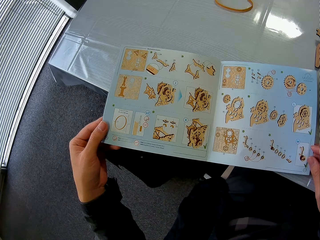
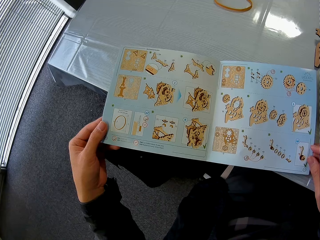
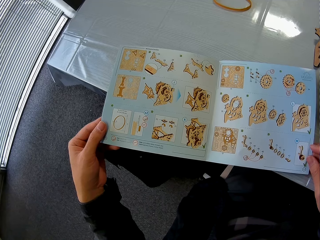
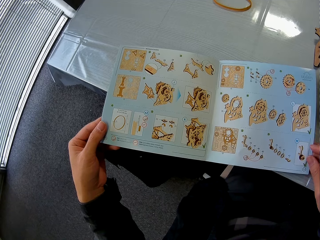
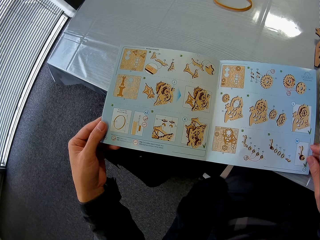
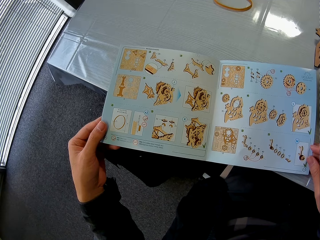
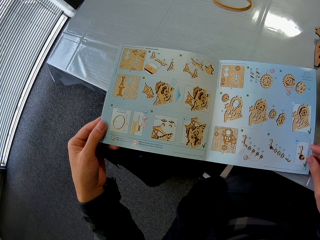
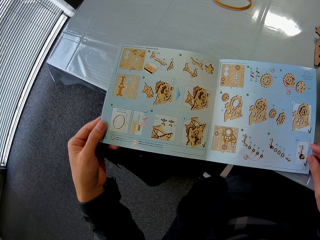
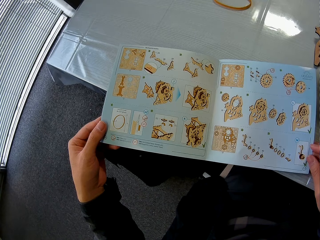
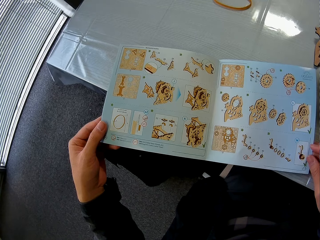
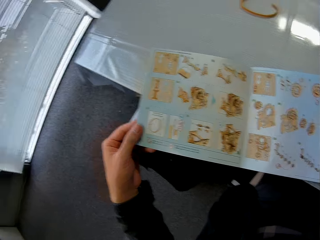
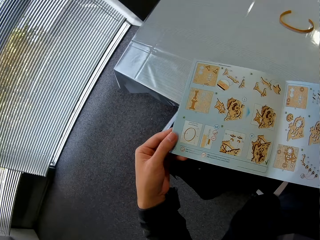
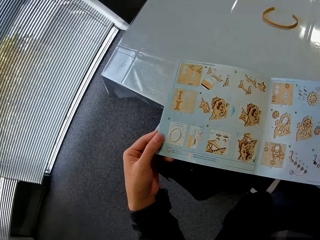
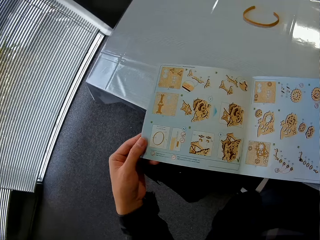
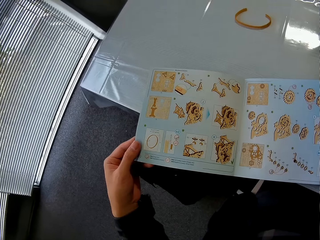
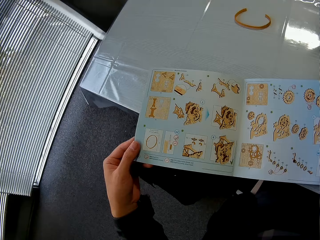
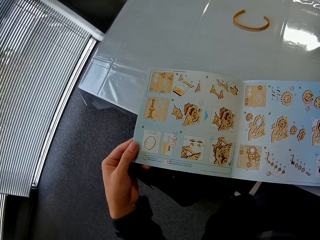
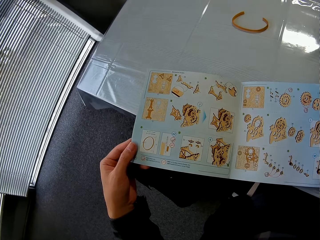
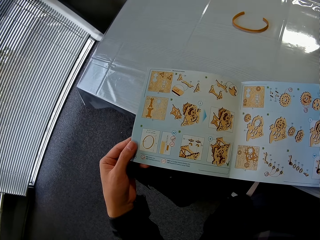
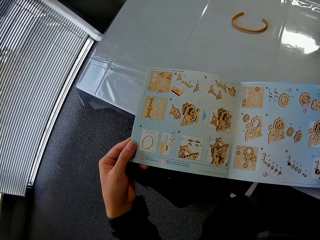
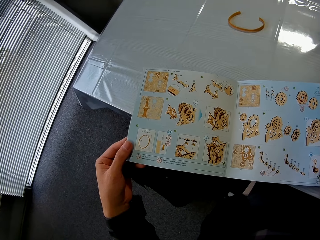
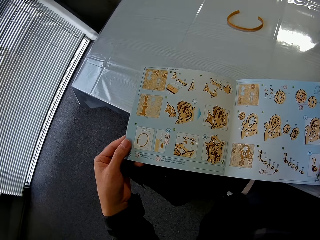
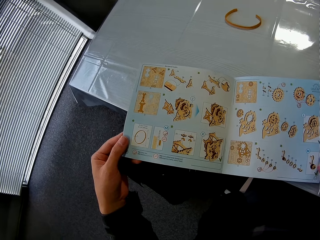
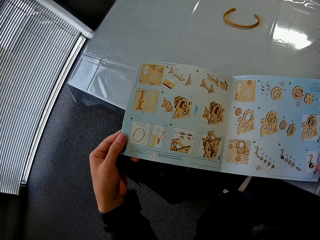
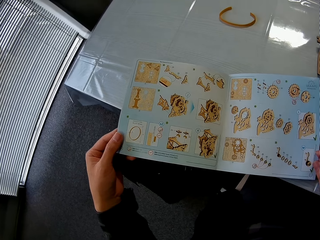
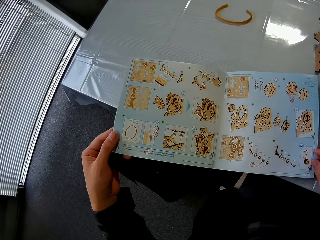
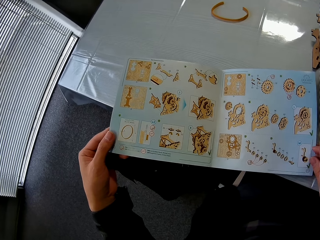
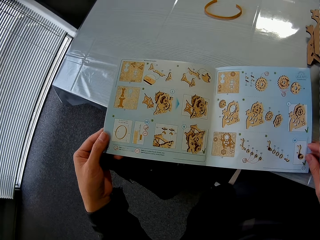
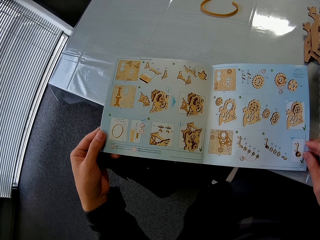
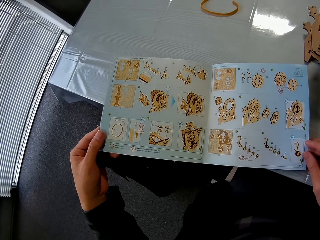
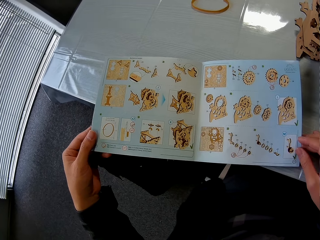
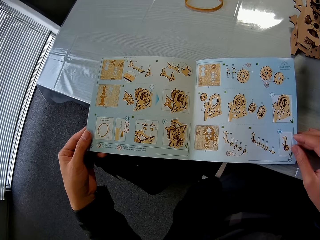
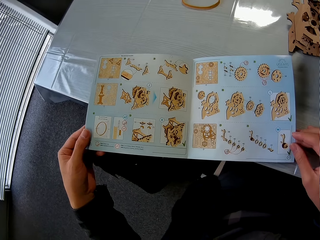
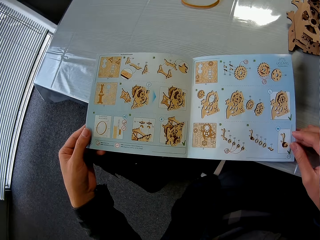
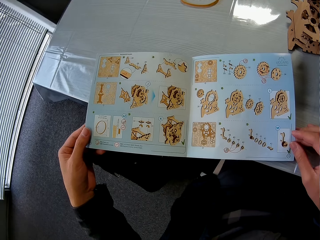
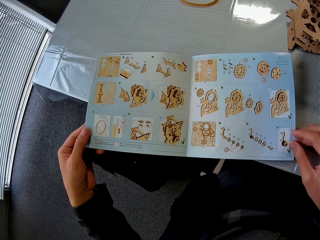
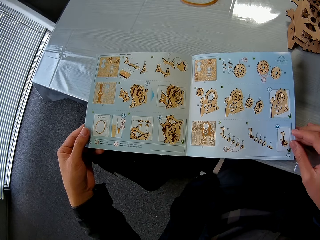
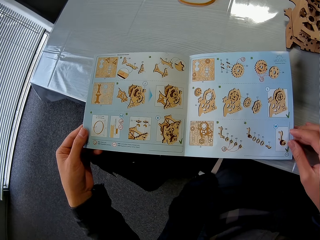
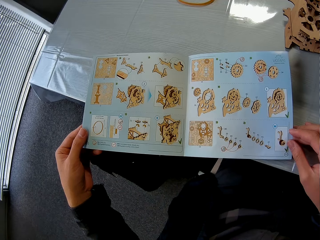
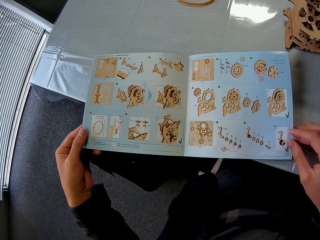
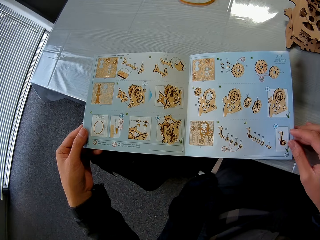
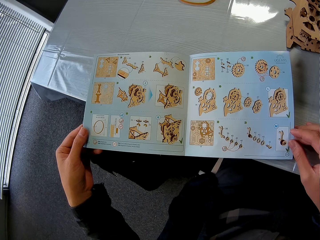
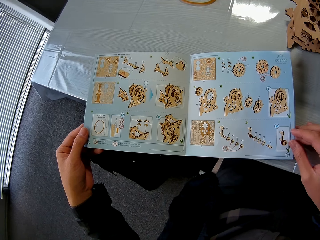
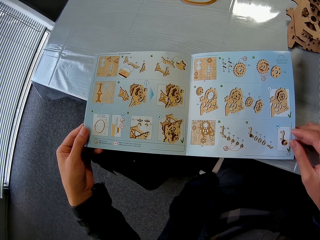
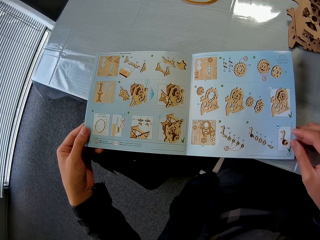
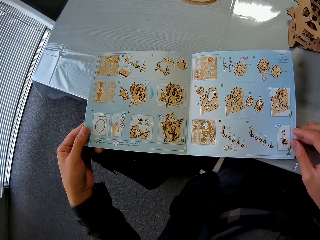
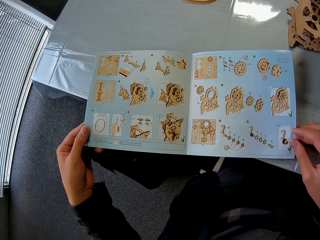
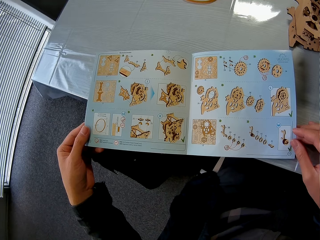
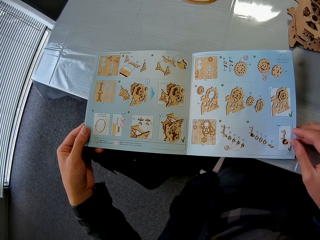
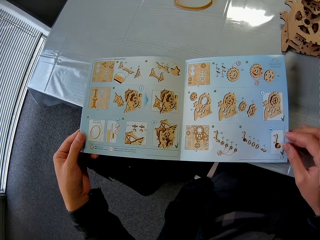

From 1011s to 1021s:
The camera wearer stares at the book. They stare at the book again.

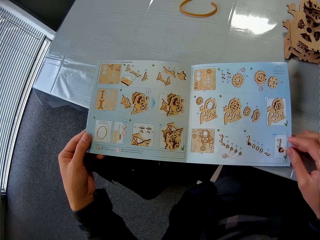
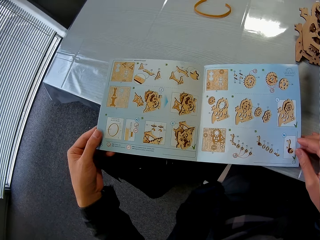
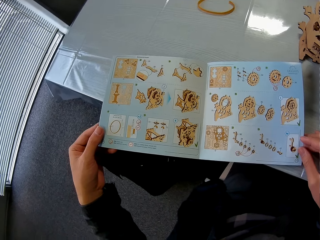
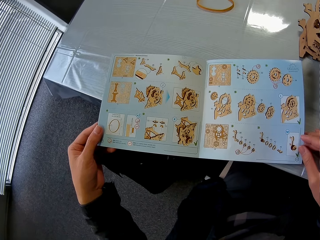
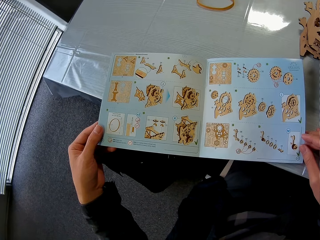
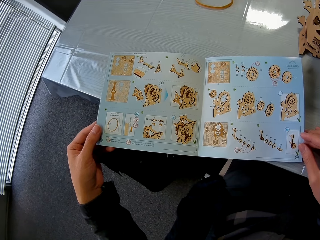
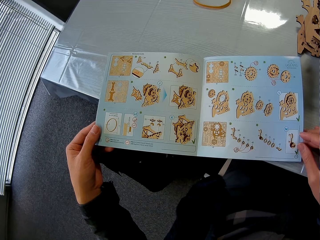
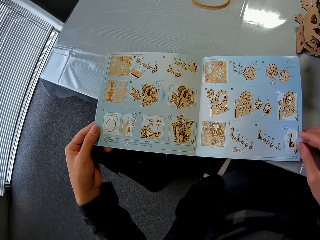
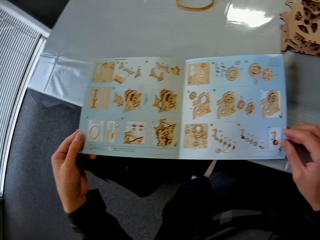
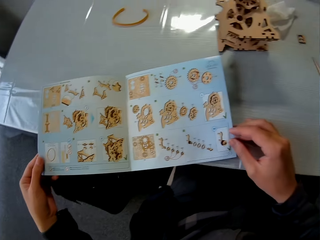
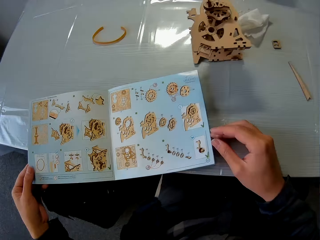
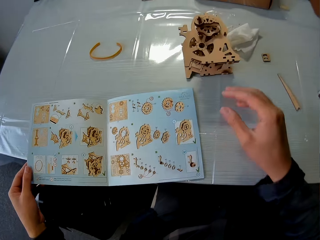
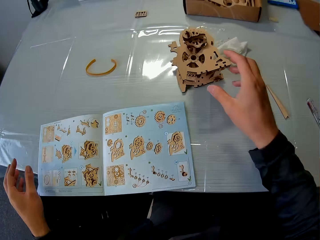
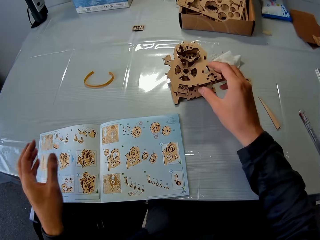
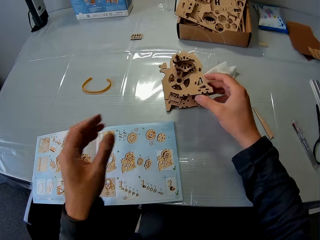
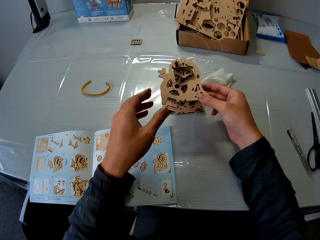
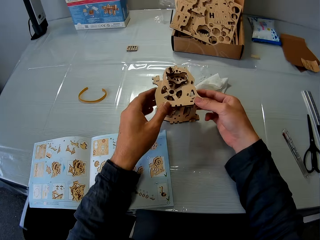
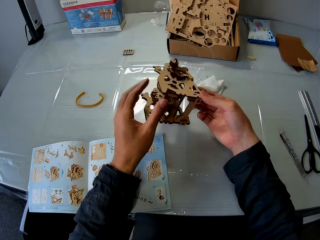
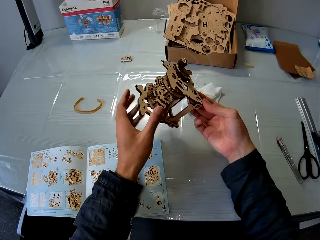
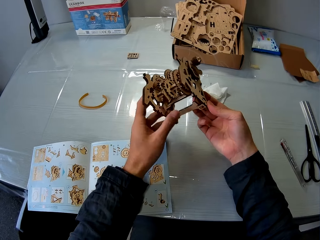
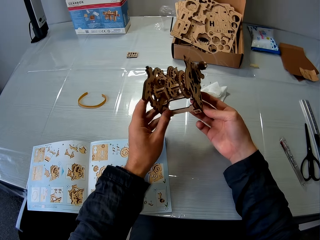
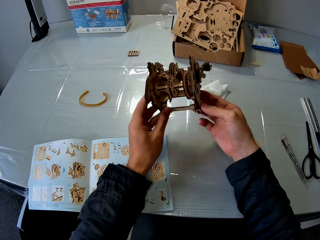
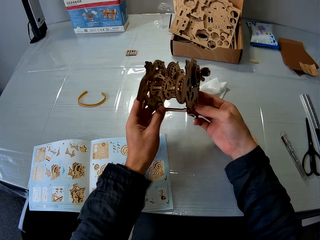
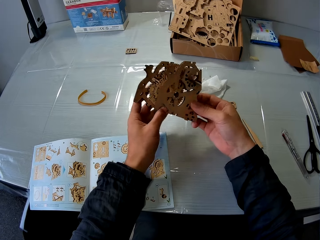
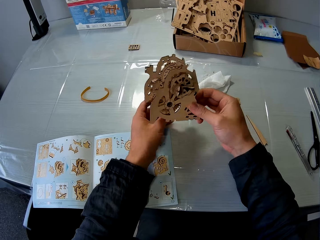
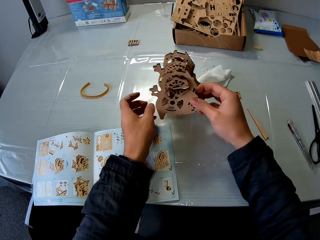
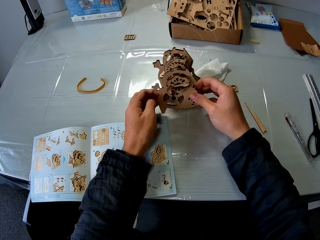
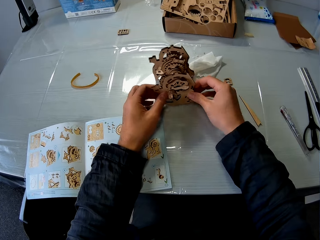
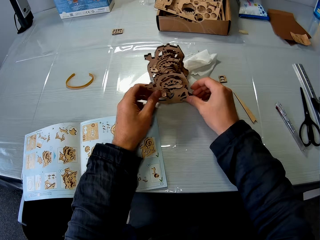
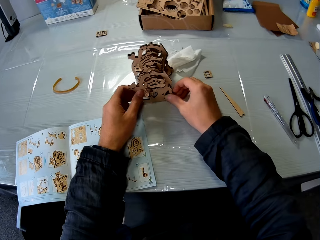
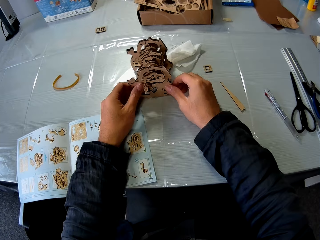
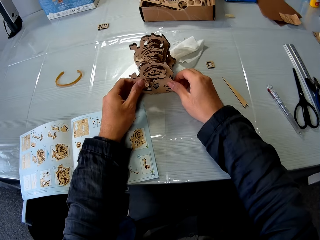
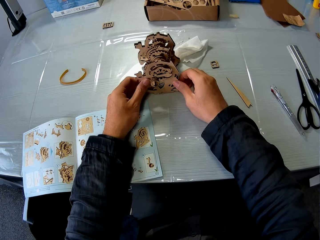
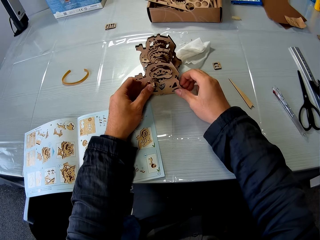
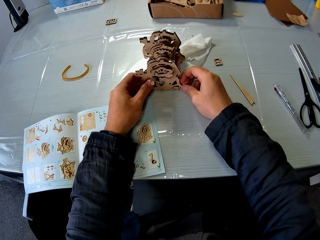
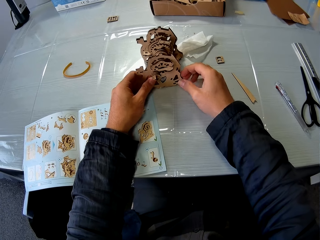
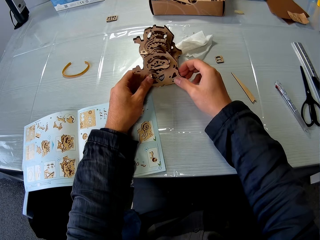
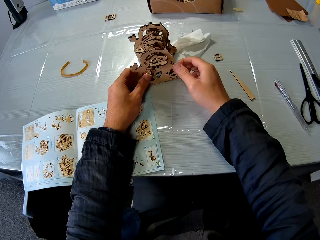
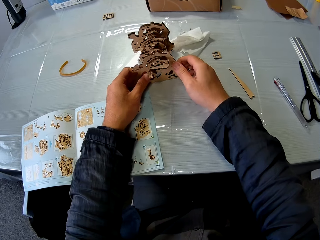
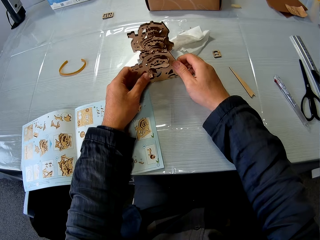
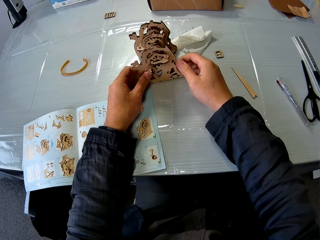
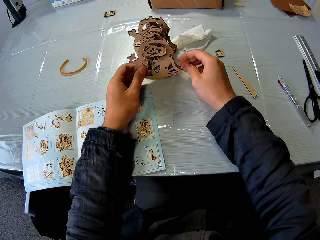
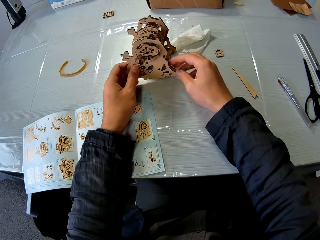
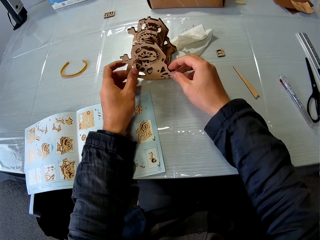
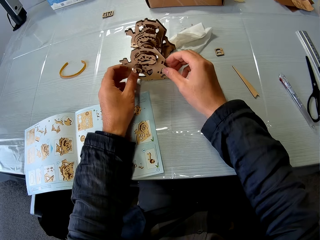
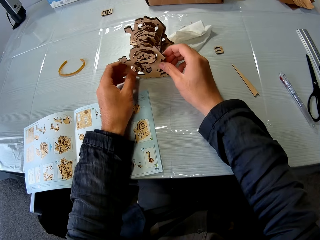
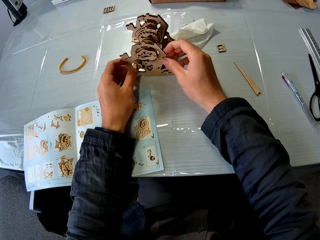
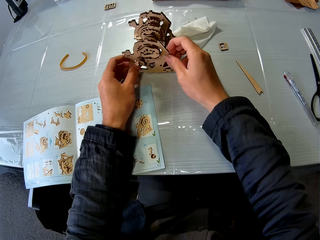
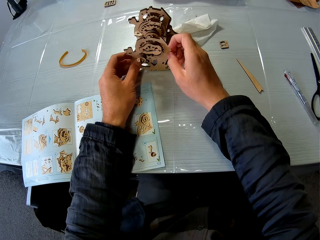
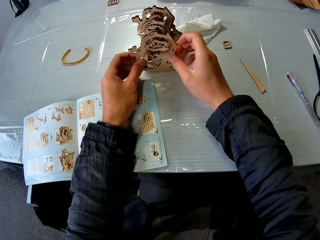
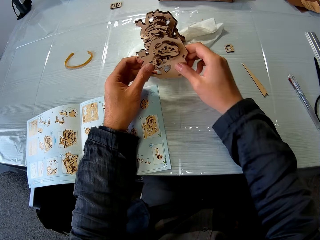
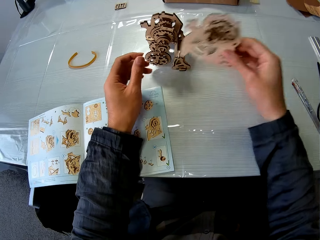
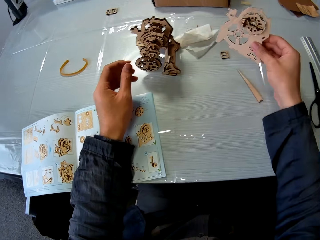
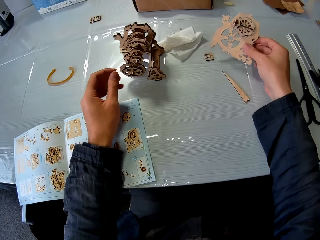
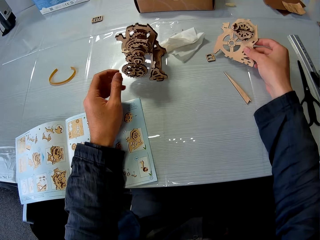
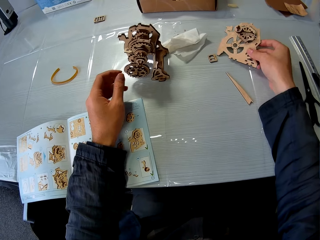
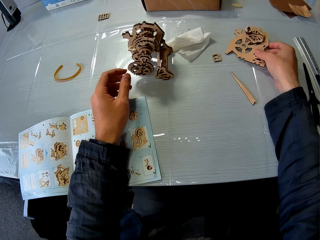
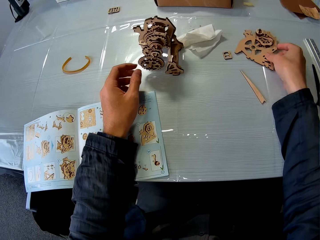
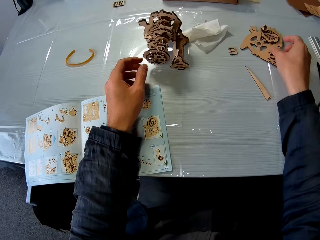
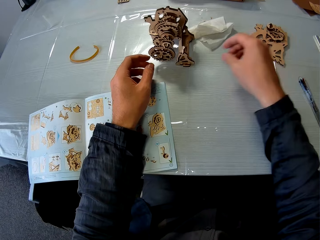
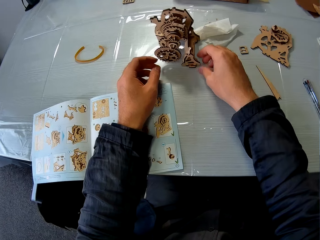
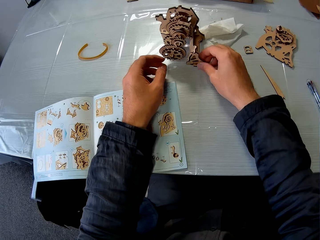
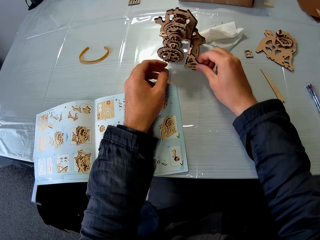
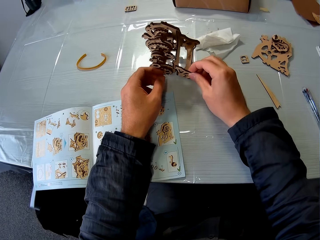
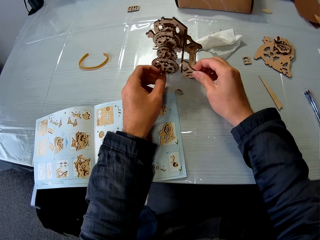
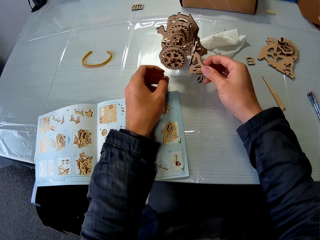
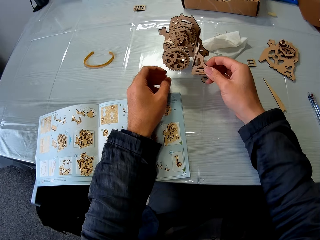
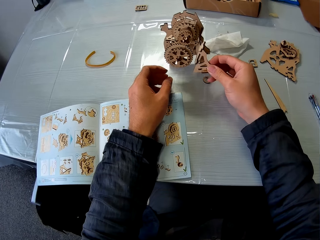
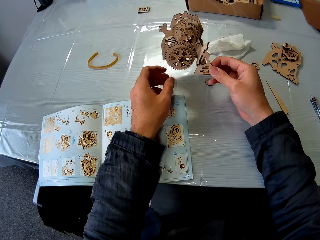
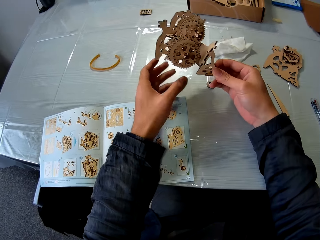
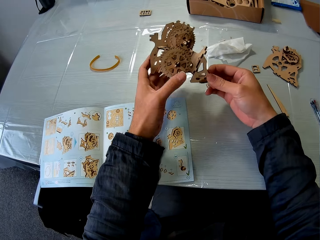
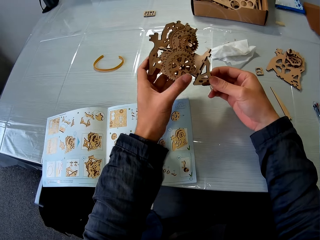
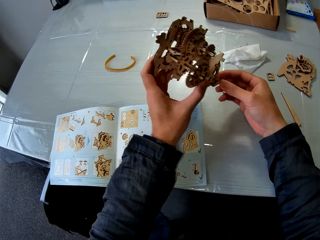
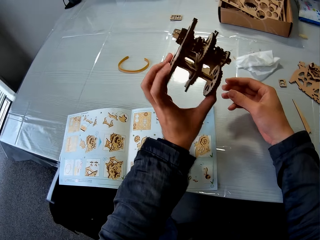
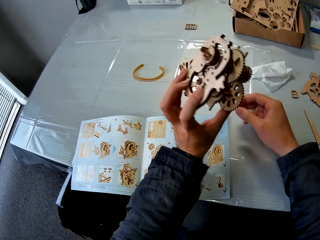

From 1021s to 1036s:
The camera wearer stares at the book. They hold the stem gear. They pick up the gear box from the table. They hold the stem gear again. They place the gear down. They remove the gear part from the gear box. They place the gear part on the table. They disconnect the stem gear. They take the gear box from the table. They hold the gear up.
